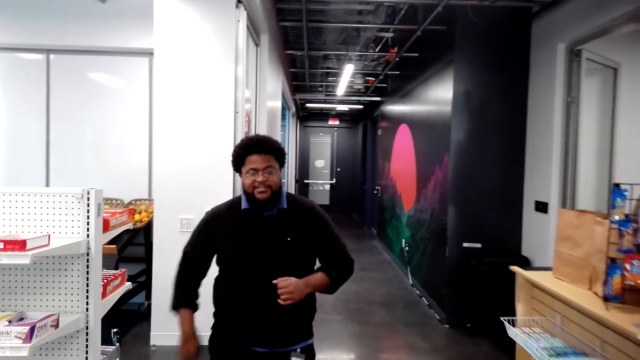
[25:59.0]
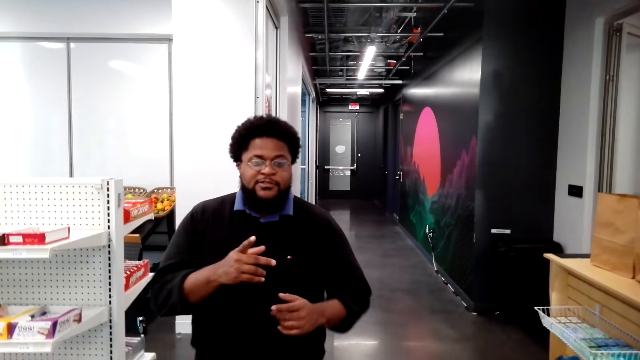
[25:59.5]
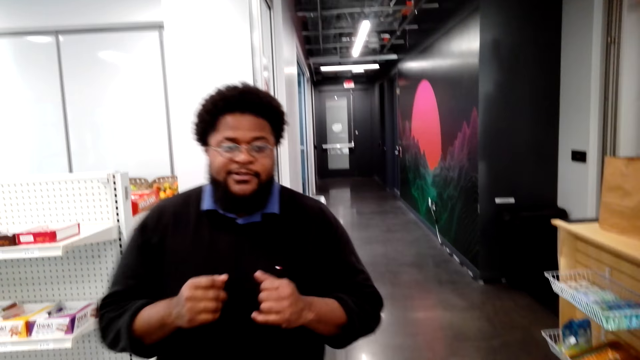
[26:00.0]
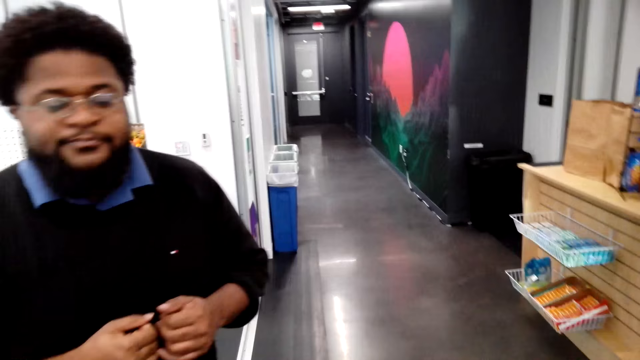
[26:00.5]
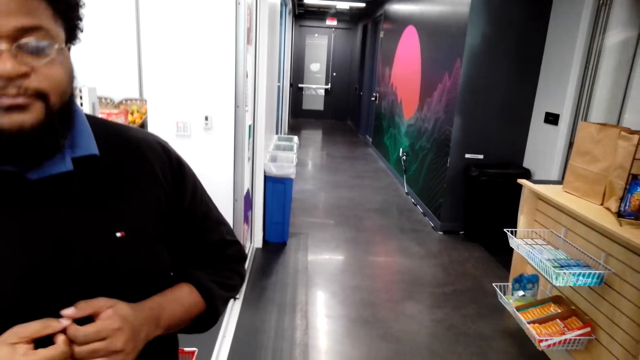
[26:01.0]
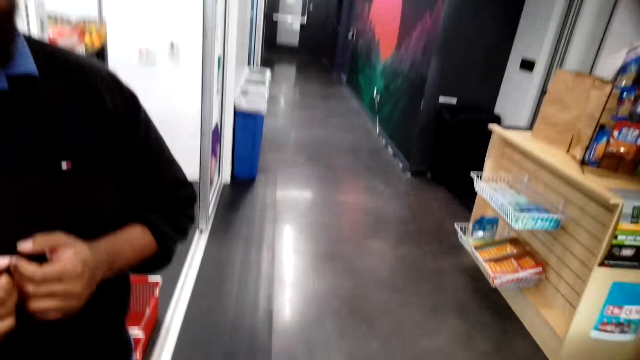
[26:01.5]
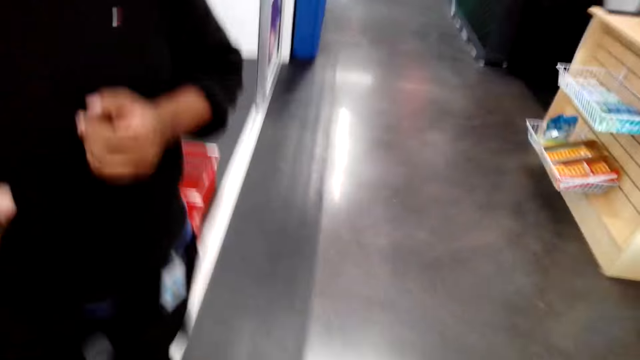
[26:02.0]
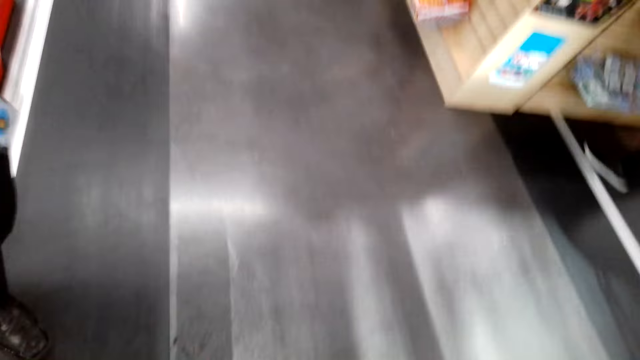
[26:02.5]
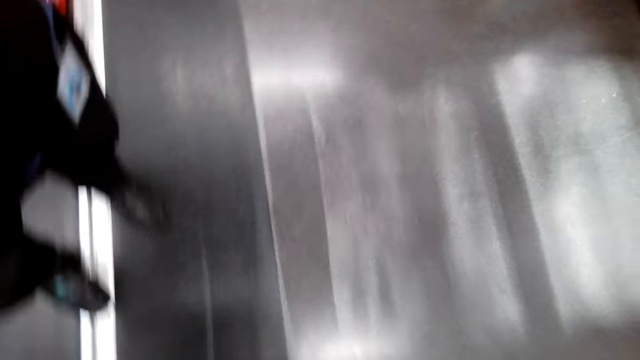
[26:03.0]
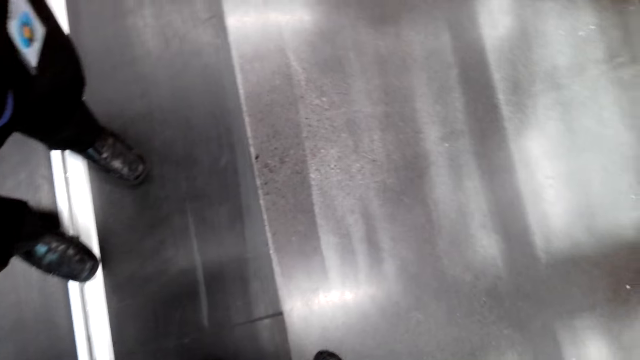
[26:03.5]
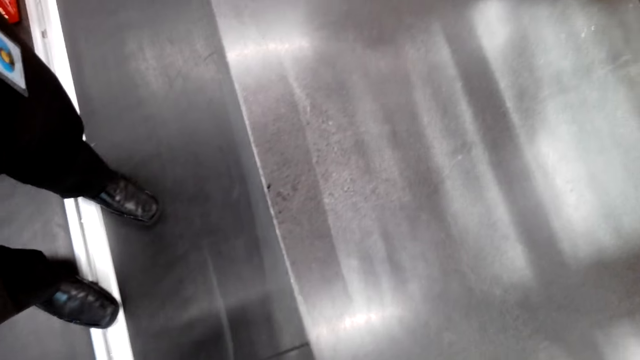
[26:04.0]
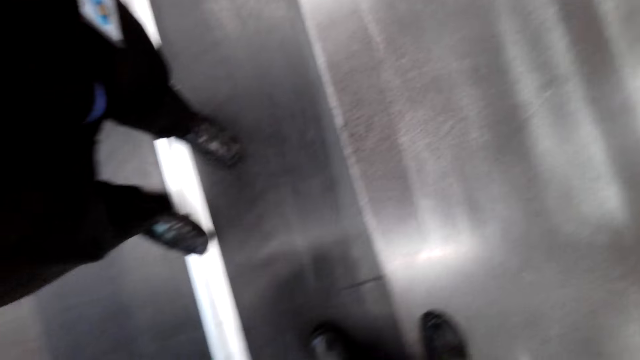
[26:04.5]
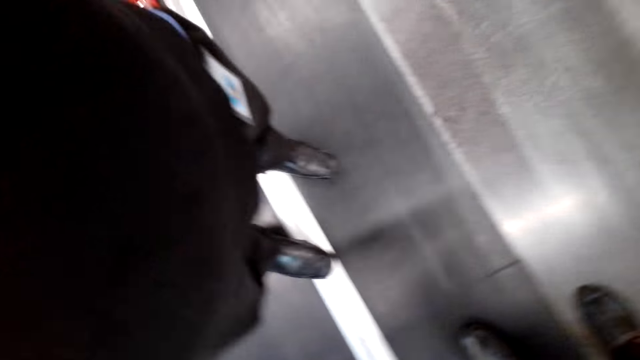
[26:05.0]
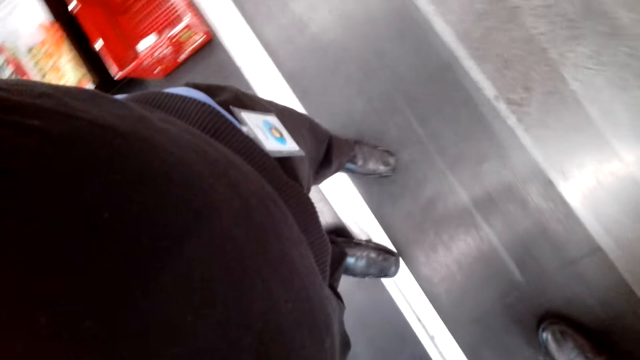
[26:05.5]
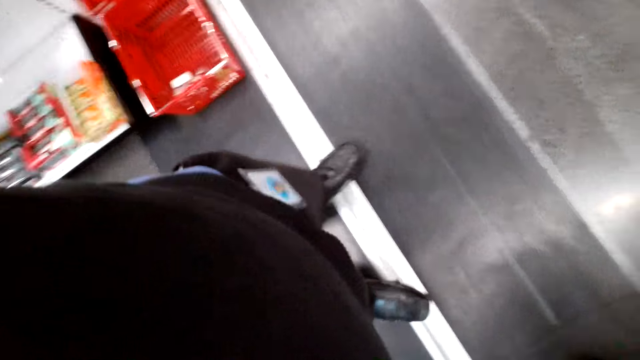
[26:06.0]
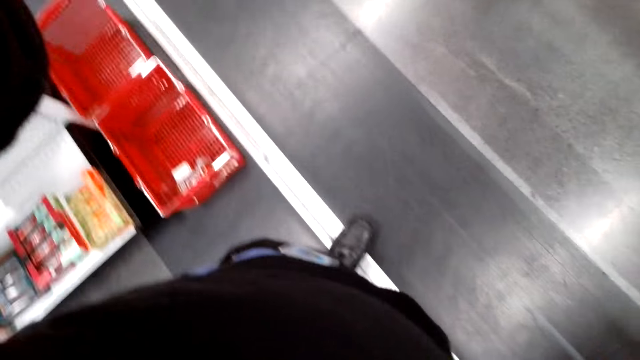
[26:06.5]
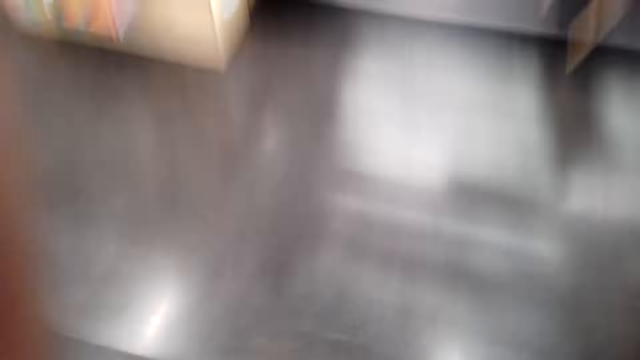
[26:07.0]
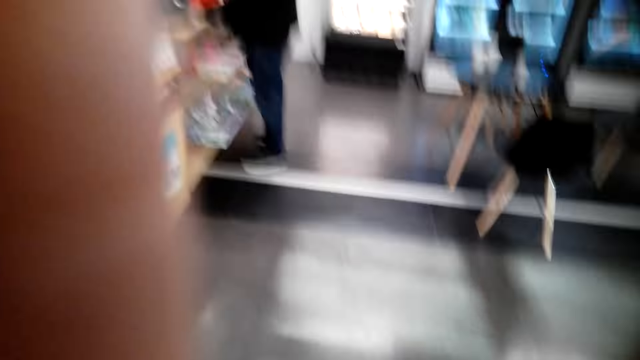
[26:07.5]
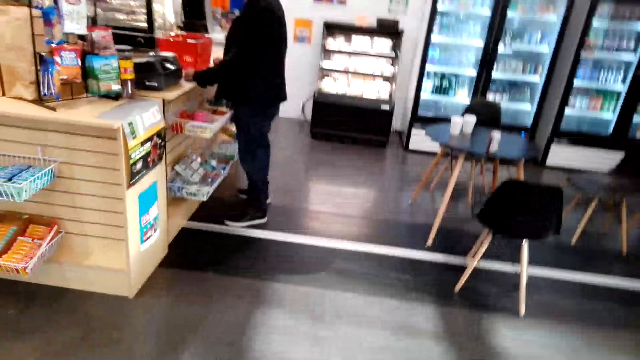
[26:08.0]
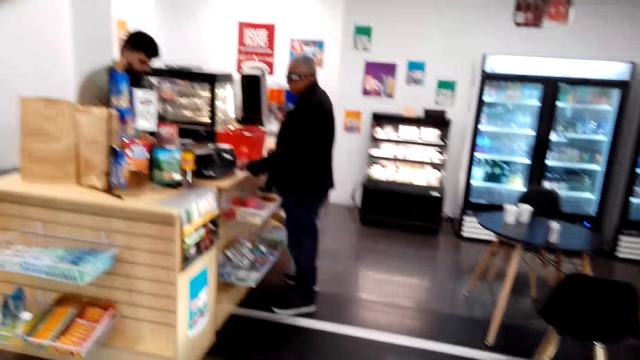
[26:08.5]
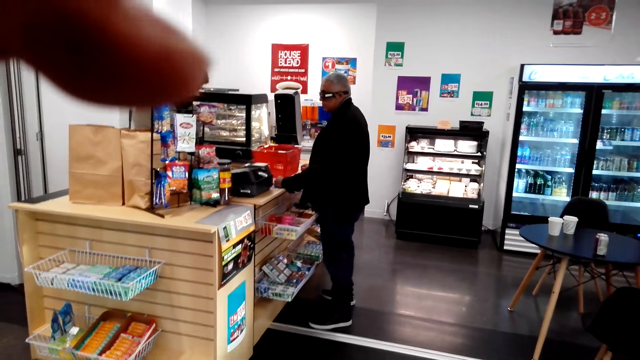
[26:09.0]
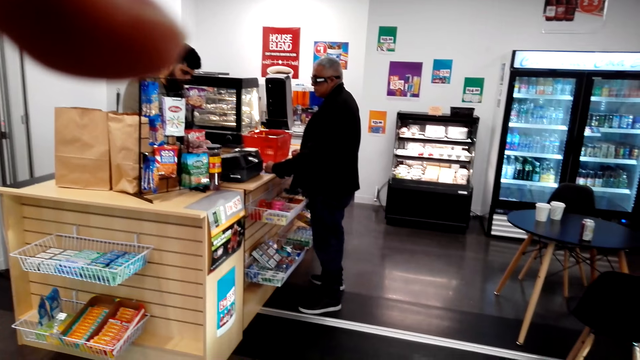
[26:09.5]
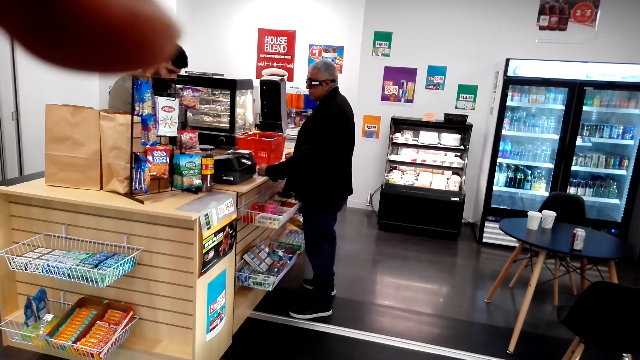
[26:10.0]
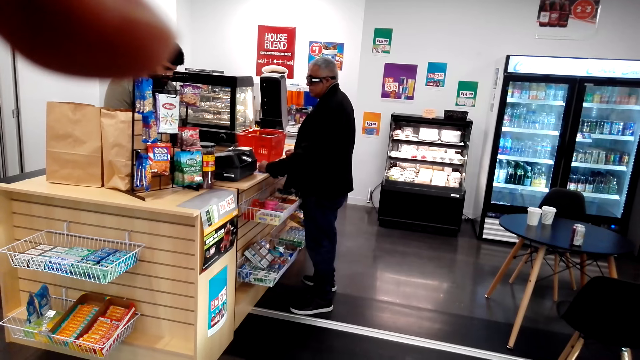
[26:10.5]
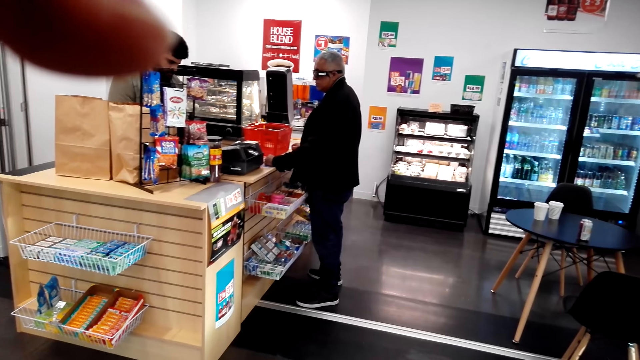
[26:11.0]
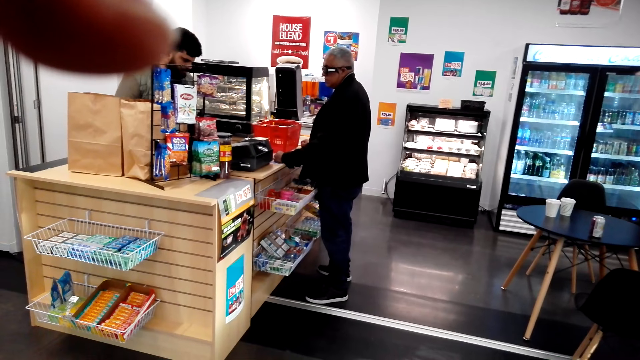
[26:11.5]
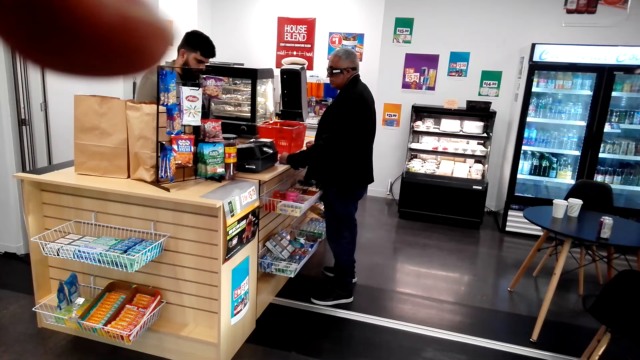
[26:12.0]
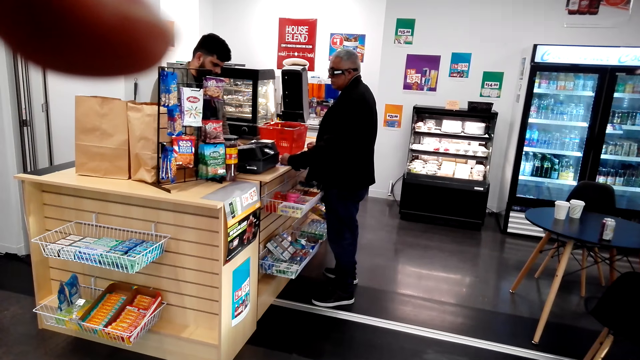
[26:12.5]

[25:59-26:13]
A man talks to the camera wearer. The camera wearer adjusts the camera.
